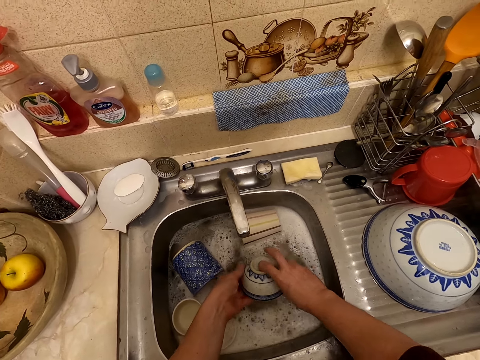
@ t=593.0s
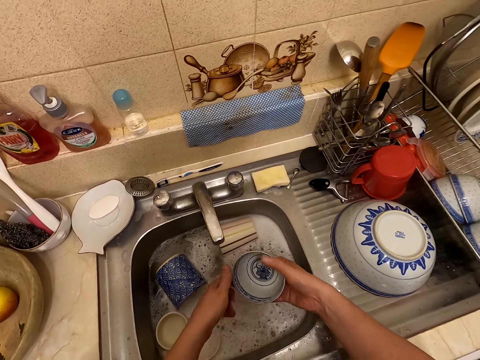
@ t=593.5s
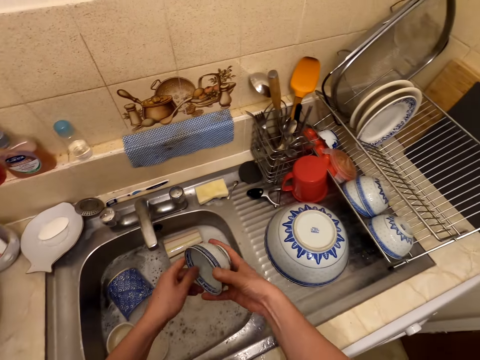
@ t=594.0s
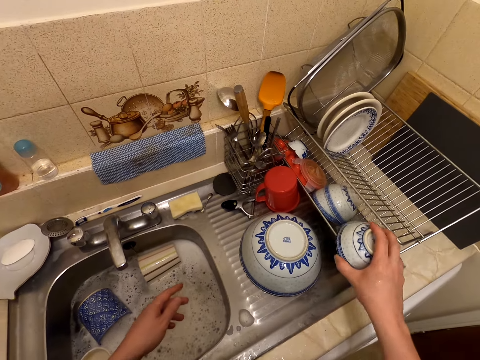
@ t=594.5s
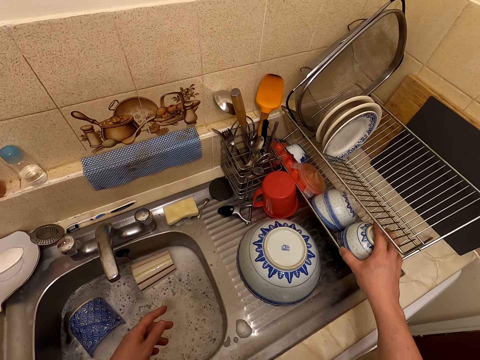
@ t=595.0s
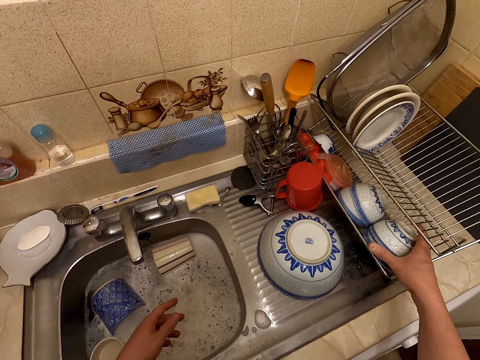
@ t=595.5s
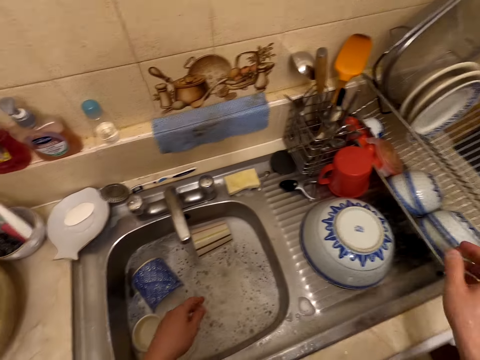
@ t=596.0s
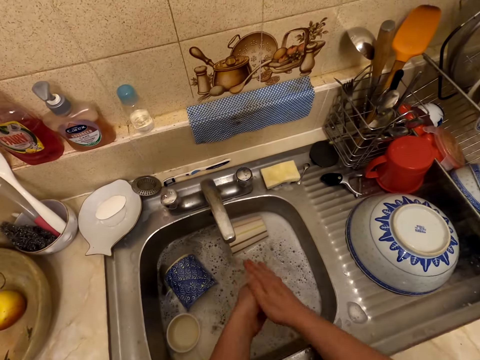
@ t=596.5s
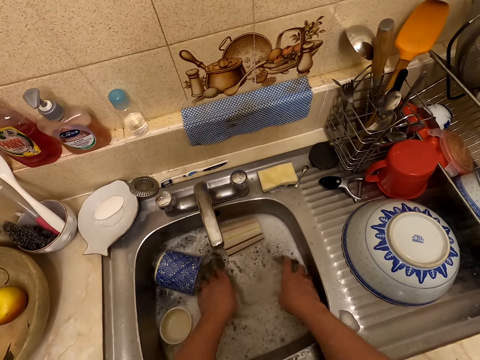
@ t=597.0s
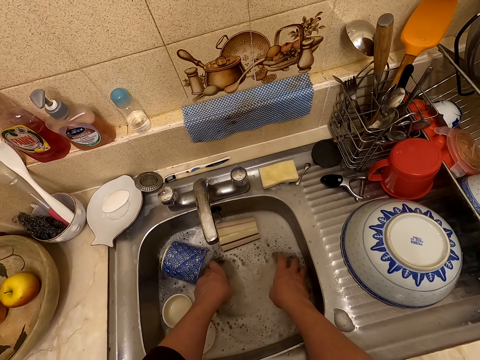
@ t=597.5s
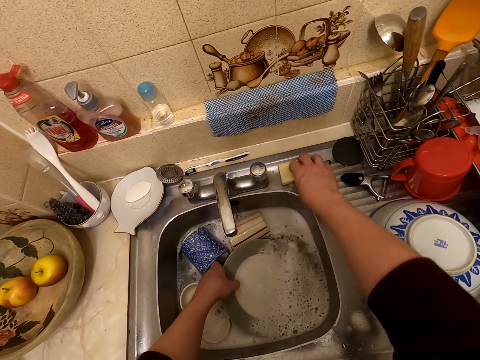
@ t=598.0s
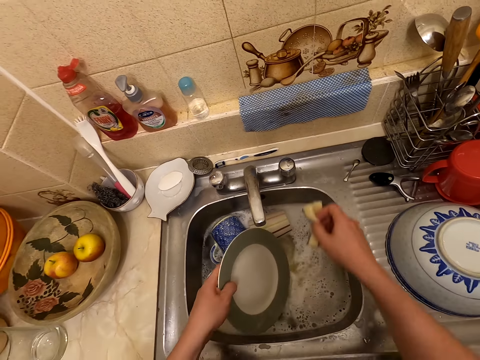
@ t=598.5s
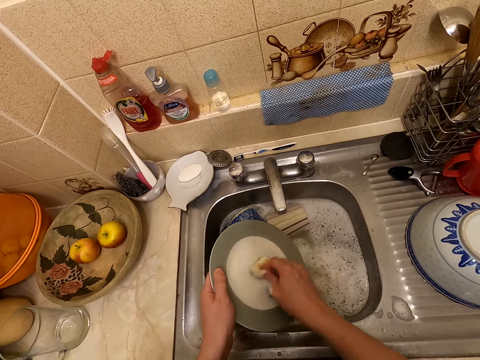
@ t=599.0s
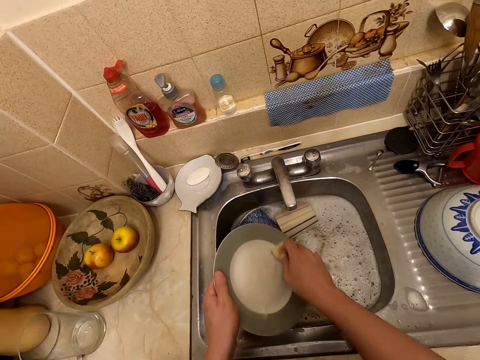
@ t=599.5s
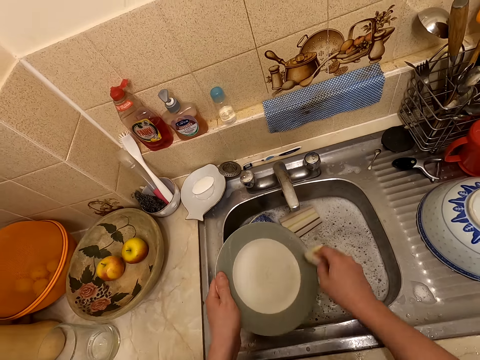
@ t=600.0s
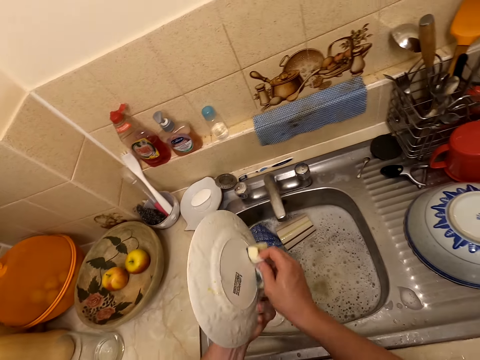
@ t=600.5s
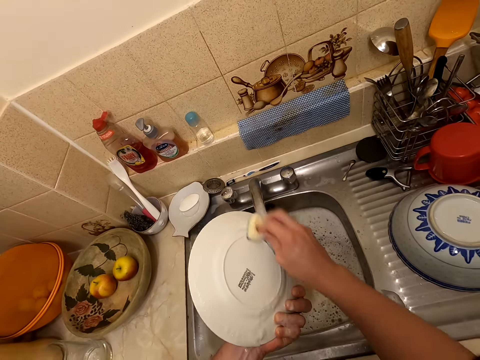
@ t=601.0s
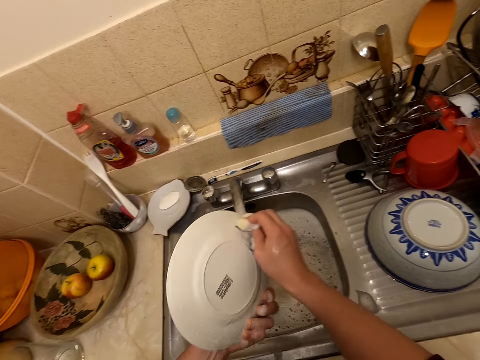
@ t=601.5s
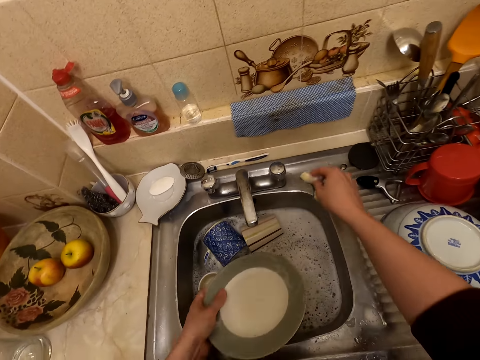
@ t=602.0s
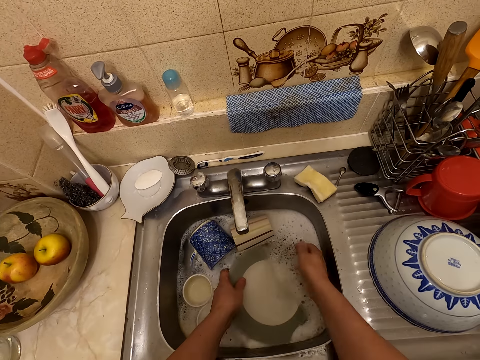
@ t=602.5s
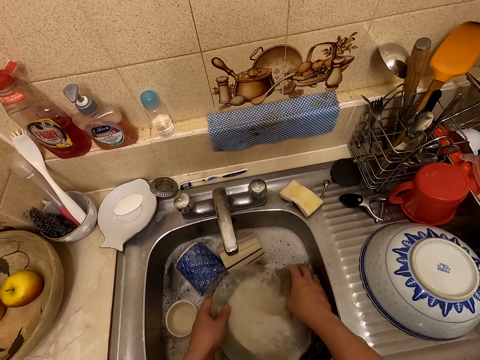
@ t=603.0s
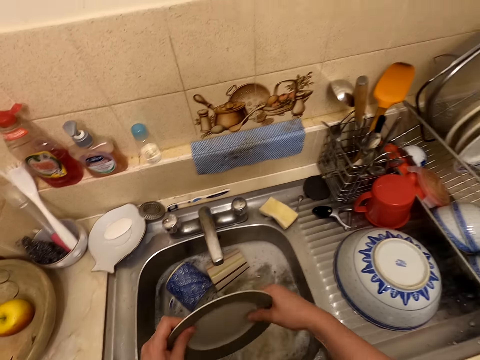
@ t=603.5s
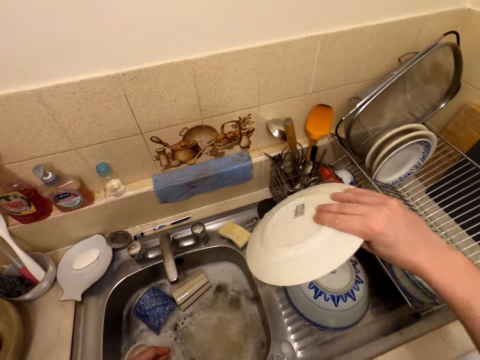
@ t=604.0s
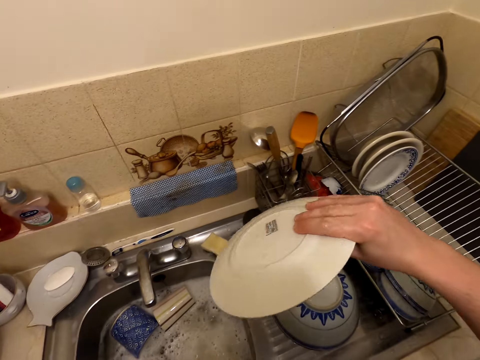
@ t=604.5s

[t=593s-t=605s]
The camera wearer puts a bowl on the rack. They rub their hands. They take a plate. They take the washing sponge. They wash the plate. They put the washing sponge on the sink surface. They wash the plate.

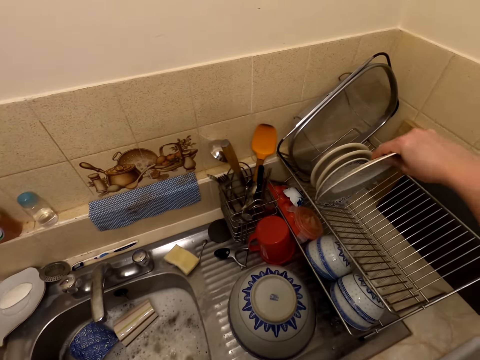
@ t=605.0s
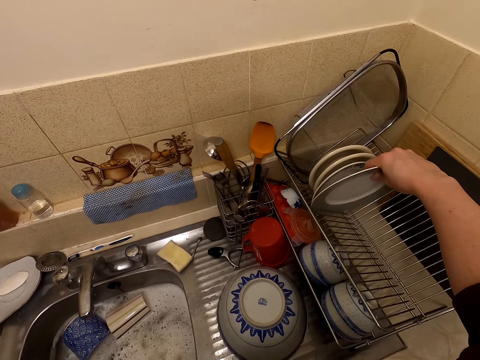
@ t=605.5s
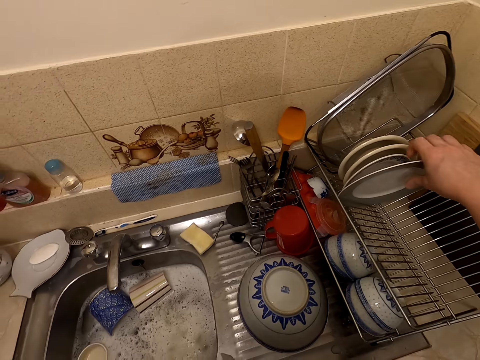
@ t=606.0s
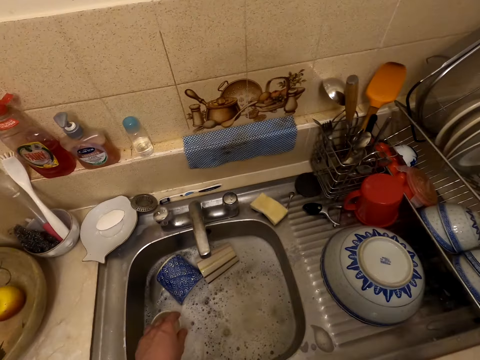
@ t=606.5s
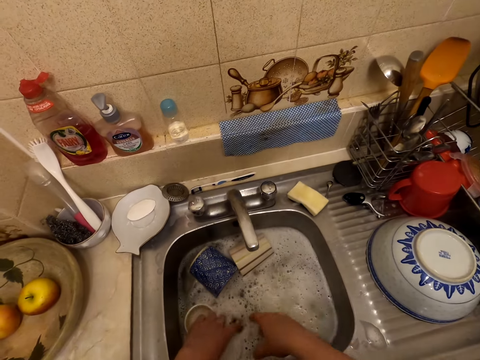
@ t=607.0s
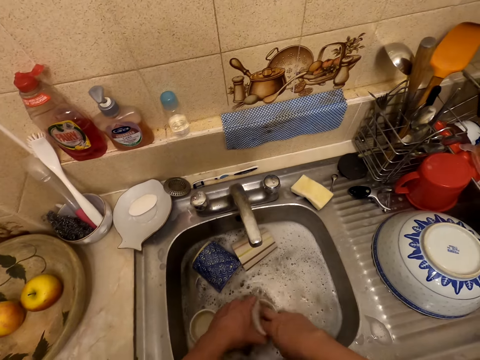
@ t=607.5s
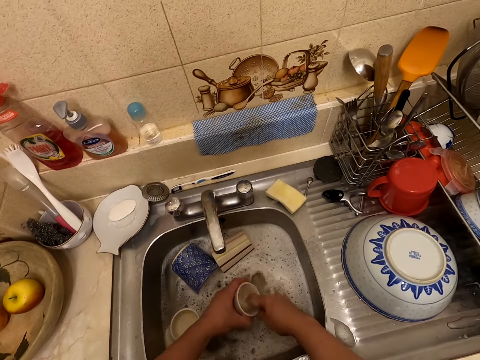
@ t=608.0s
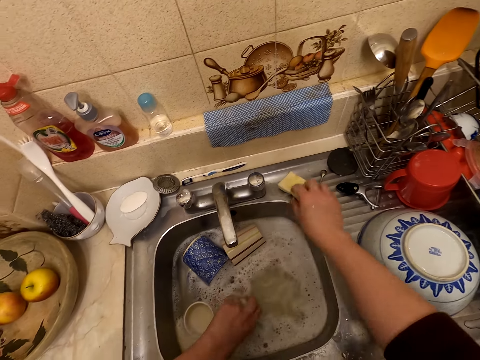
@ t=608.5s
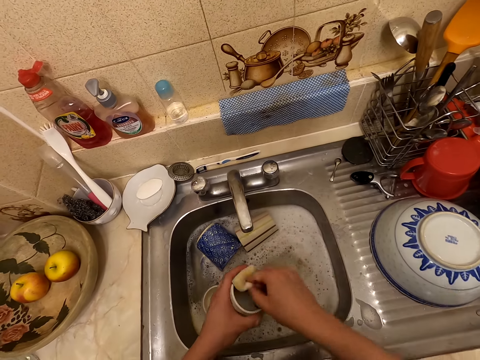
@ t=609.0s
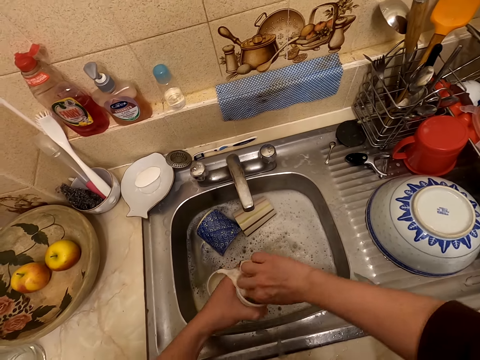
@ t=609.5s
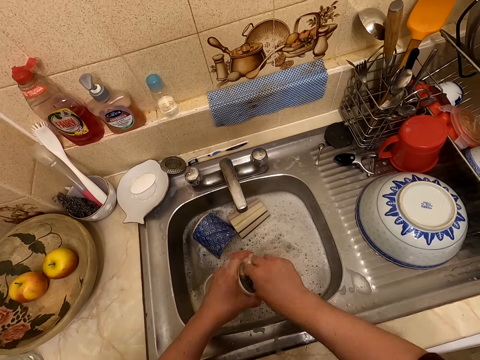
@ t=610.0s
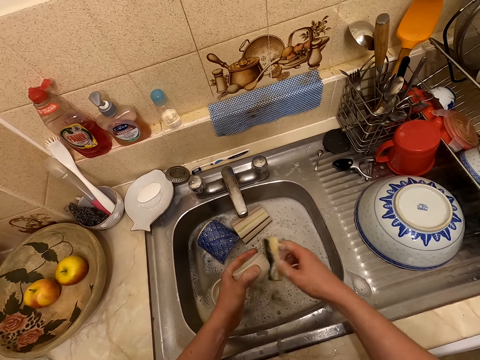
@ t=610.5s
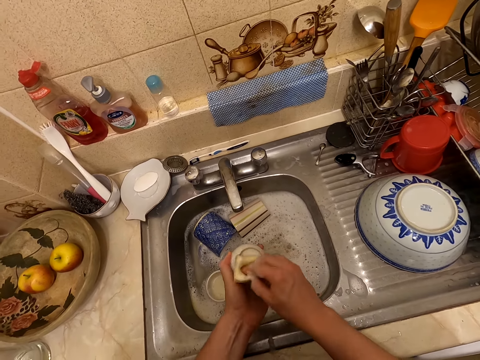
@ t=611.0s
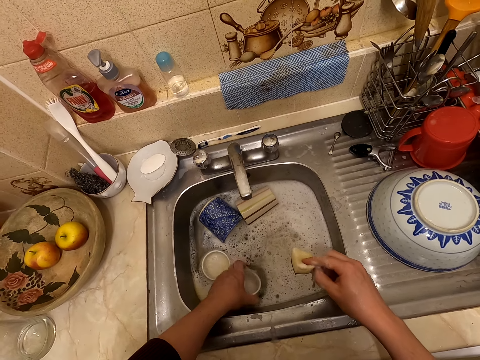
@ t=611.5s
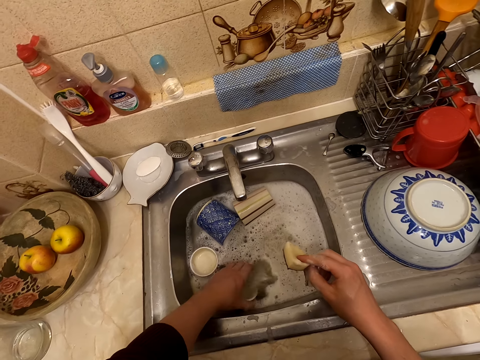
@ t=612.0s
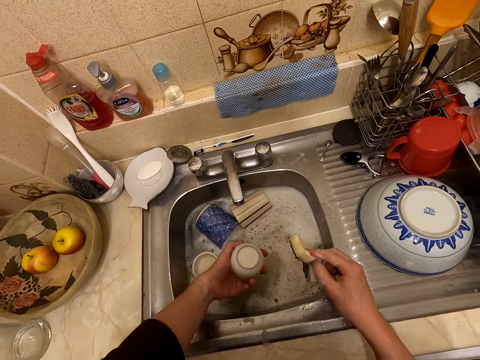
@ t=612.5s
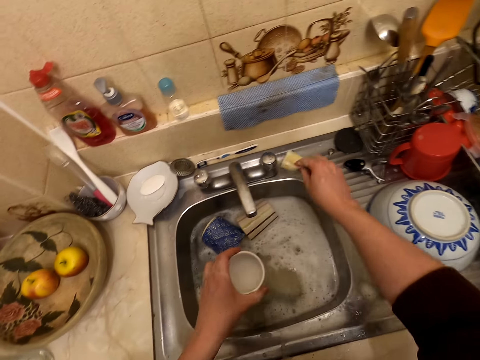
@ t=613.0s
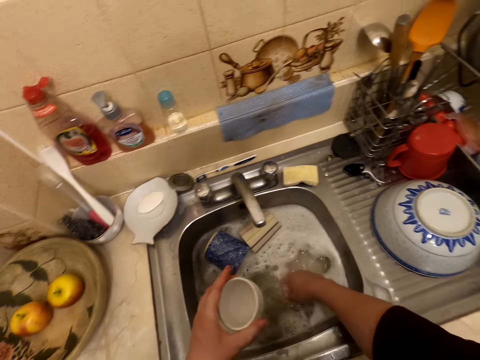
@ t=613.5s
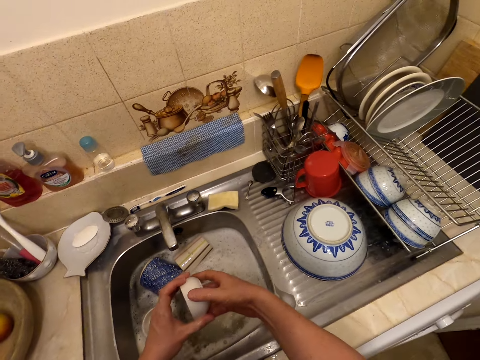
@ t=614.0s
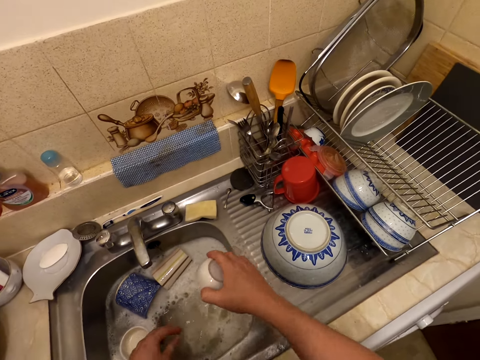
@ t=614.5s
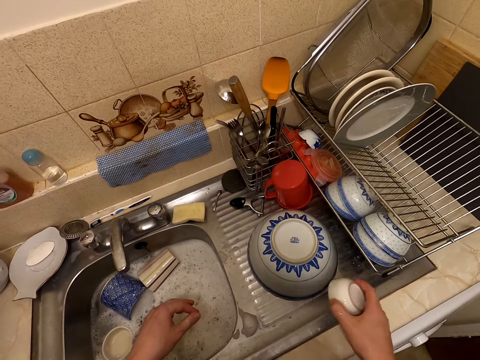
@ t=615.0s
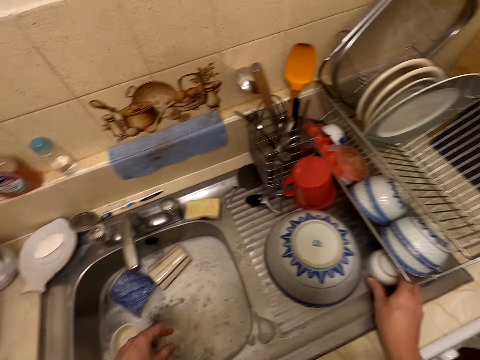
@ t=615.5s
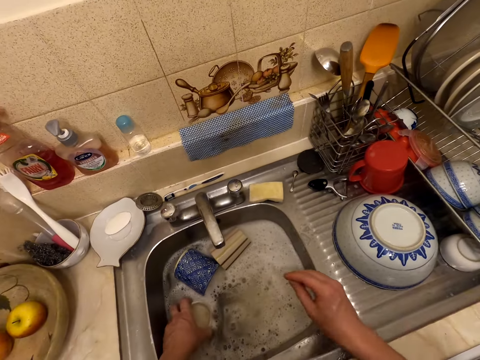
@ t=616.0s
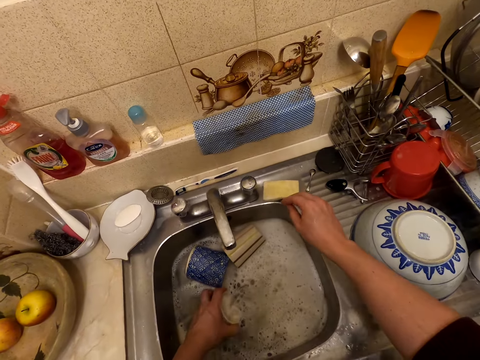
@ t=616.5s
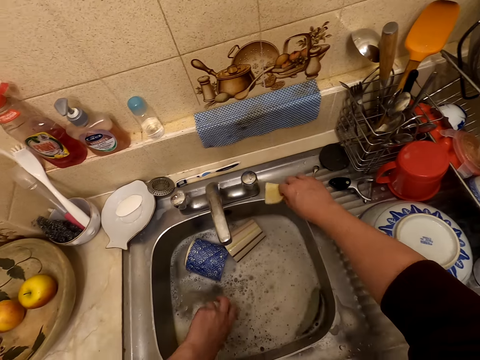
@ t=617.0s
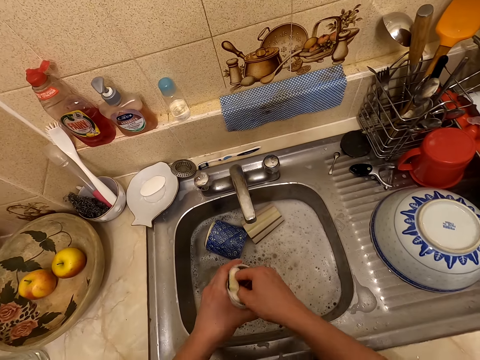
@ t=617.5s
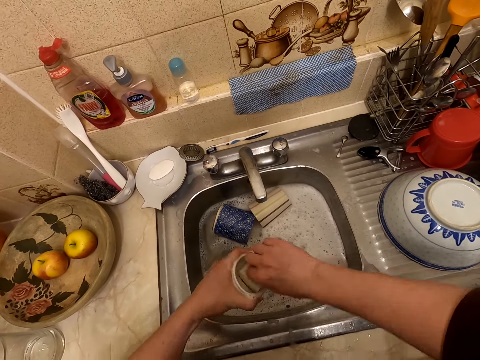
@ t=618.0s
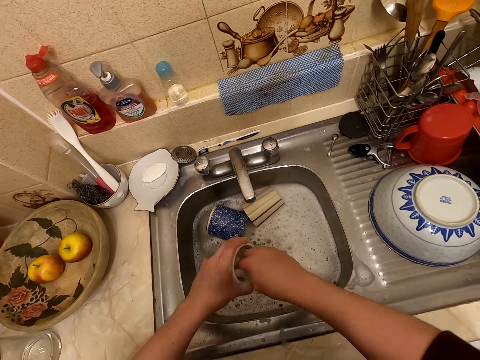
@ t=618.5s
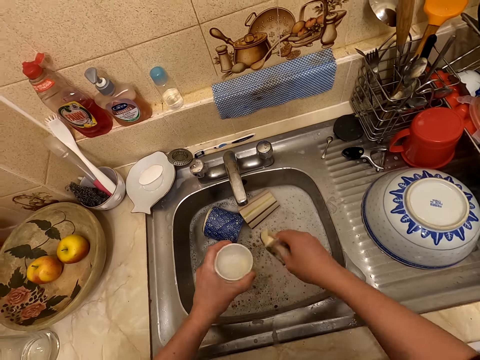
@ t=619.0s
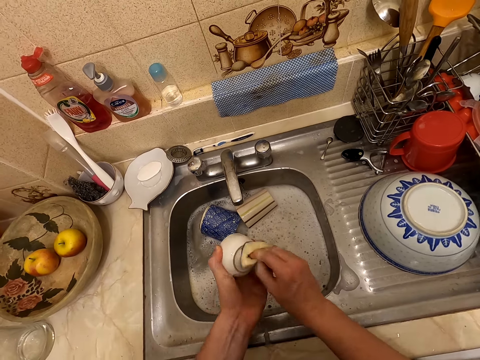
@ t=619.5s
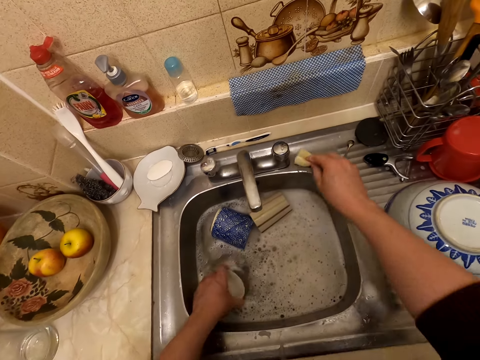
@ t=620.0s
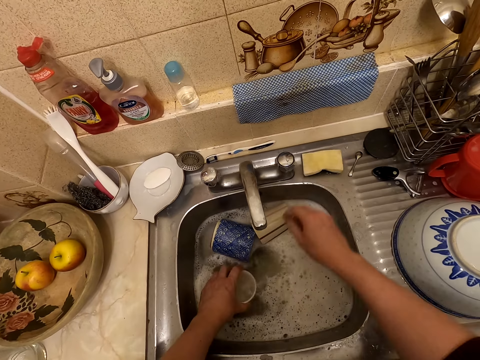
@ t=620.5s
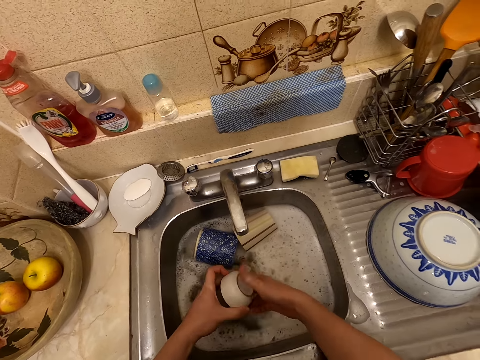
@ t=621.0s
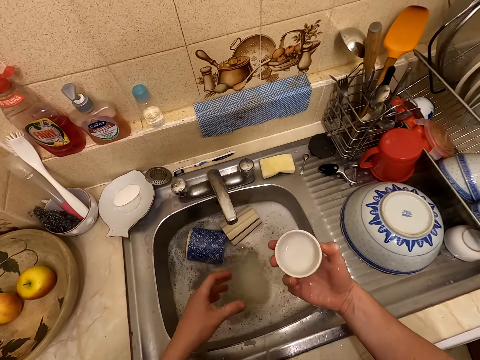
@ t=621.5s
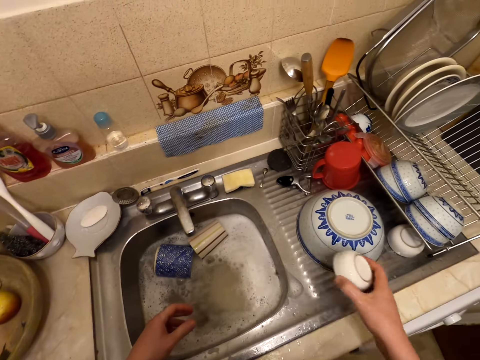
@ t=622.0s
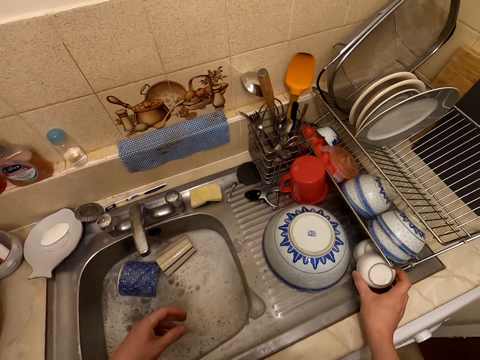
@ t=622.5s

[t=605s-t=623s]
The camera wearer puts the plate on the rack. They take a bowl plate. They wash the bowl plate by hand. They take a washing sponge. They wash the bowl plate with the washing sponge. They dip the bowl plate in the sink. They put the washing sponge on the sink surface. They take a washing bowl from the left hand. They put the bowl plate on the sink surface. They take the washing sponge. They take a bowl plate. They wash the bowl plate with the washing sponge. They put the washing sponge on the sink surface. They take a bowl plate from the left hand. They put the bowl plate on the sink surface.
